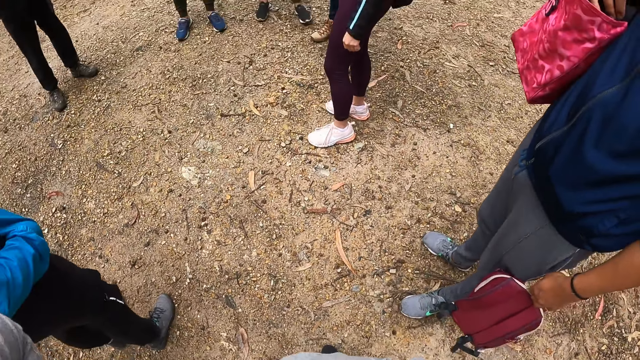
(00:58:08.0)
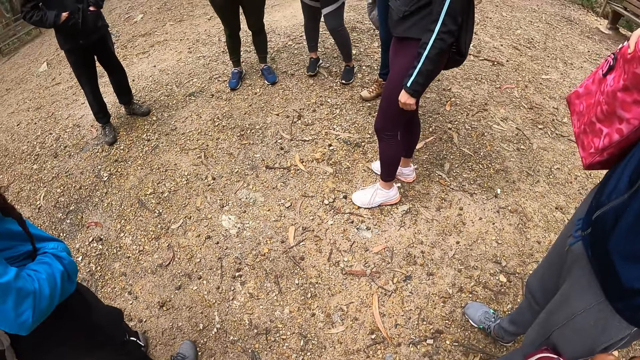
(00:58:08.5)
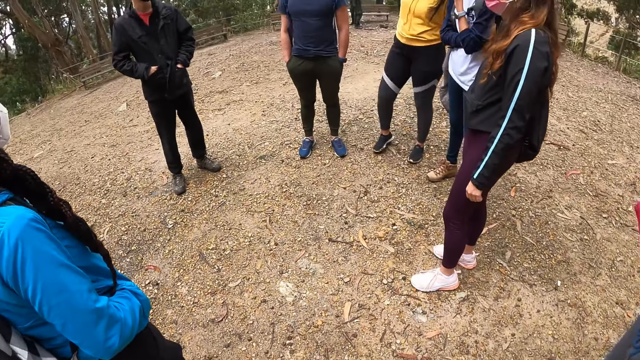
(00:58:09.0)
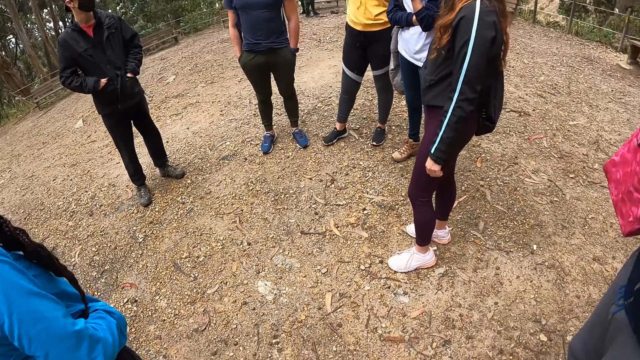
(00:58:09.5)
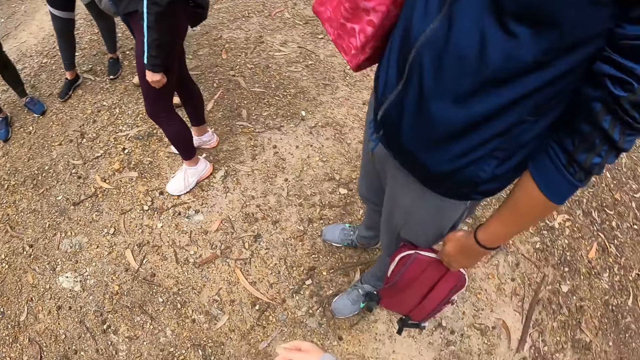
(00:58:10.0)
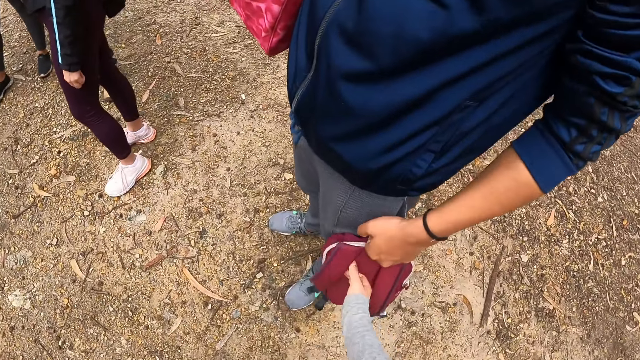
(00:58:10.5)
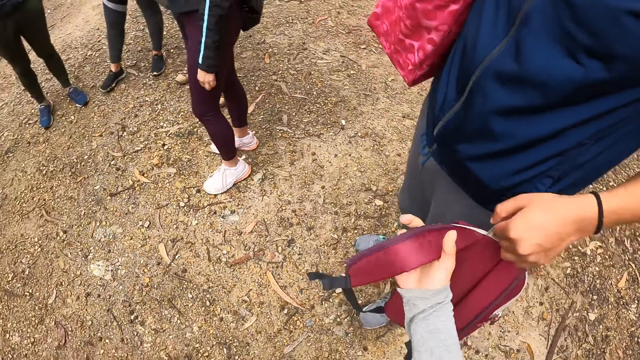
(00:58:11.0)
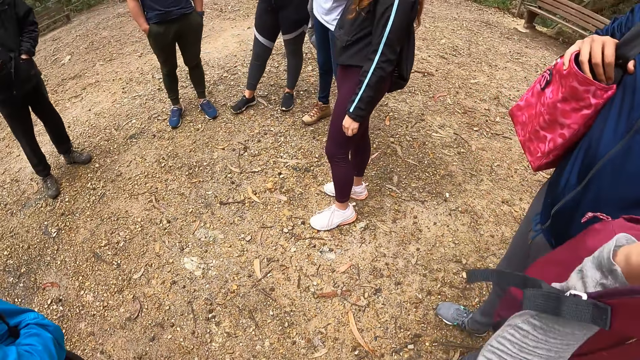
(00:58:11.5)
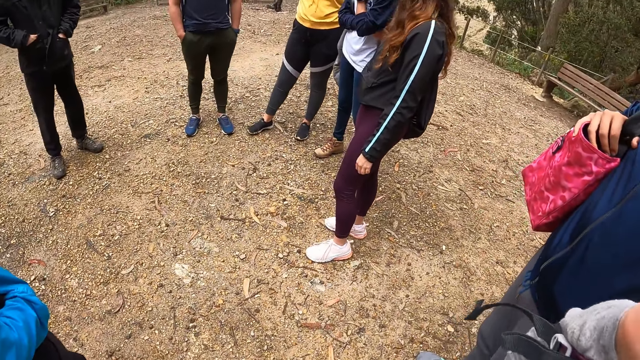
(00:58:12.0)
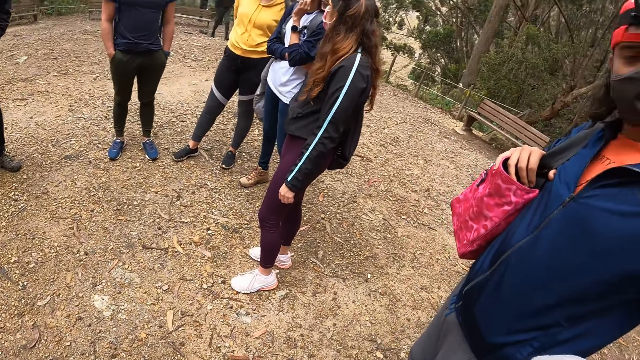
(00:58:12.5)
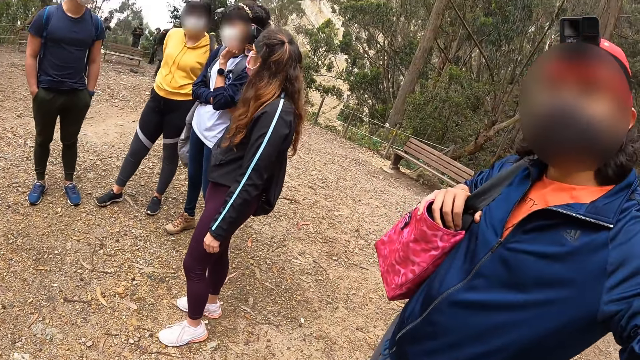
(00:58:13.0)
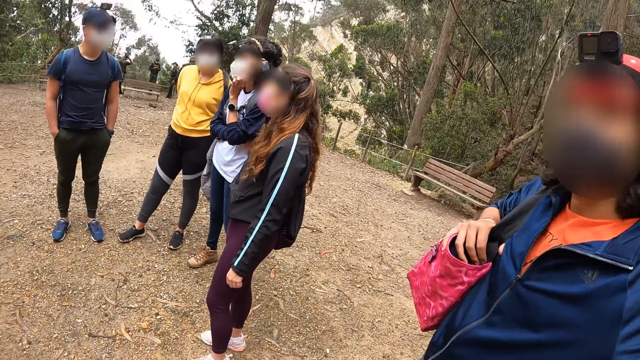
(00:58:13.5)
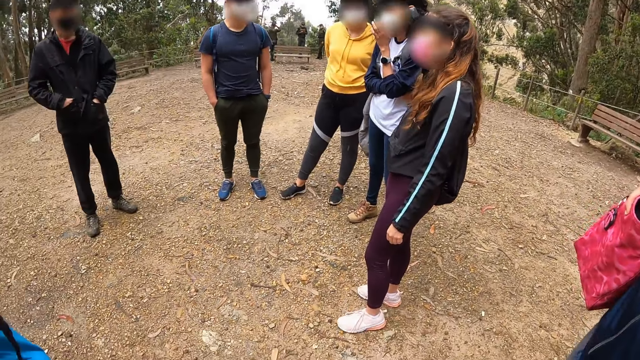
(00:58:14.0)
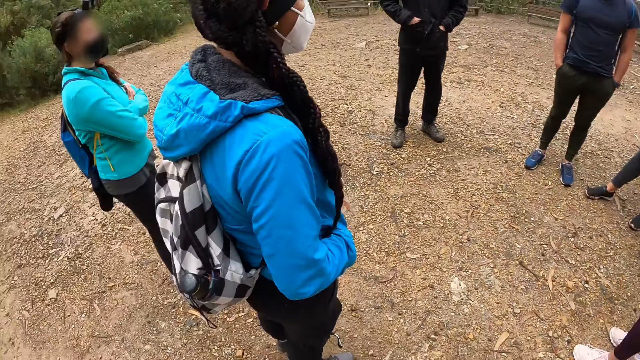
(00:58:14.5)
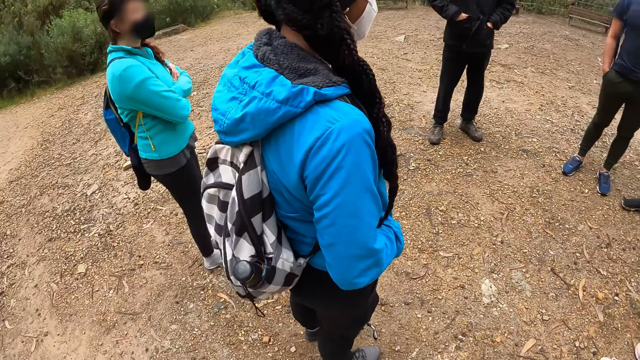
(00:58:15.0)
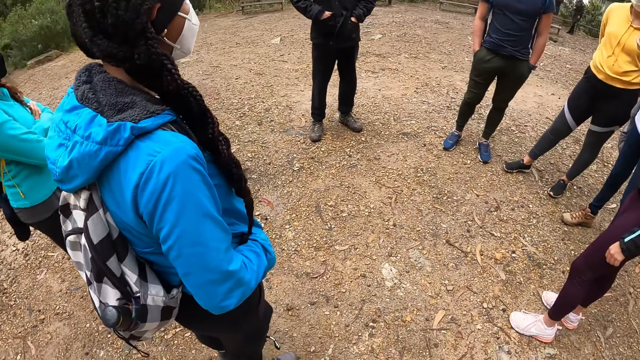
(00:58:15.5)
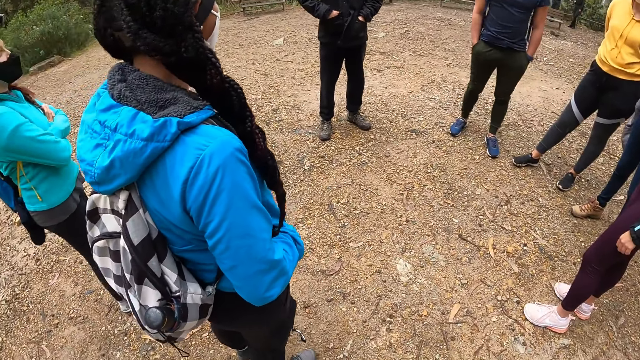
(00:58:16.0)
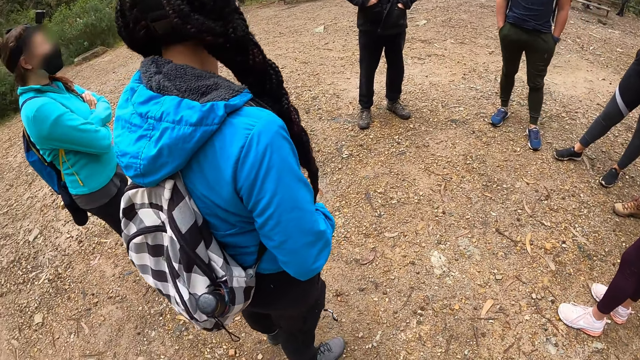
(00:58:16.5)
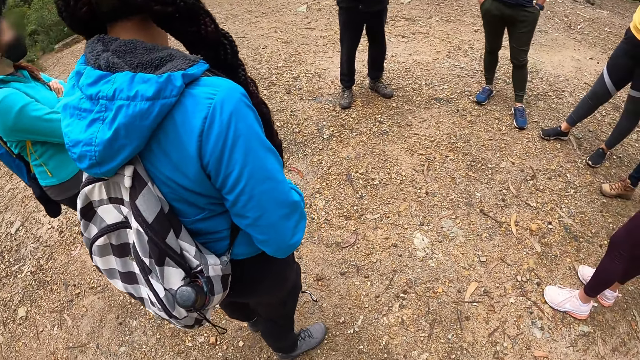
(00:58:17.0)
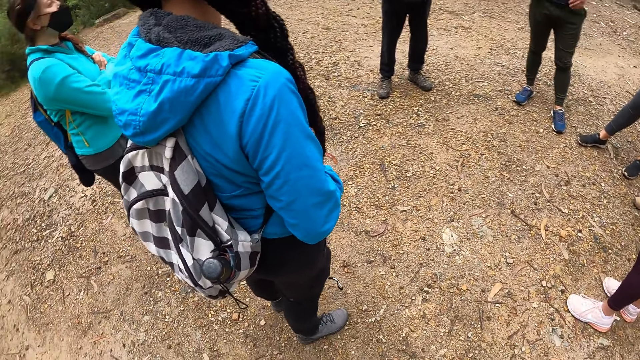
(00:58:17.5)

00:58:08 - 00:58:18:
The camera wearer collects the bag with her right hand from the left hand of the man. She looks around.

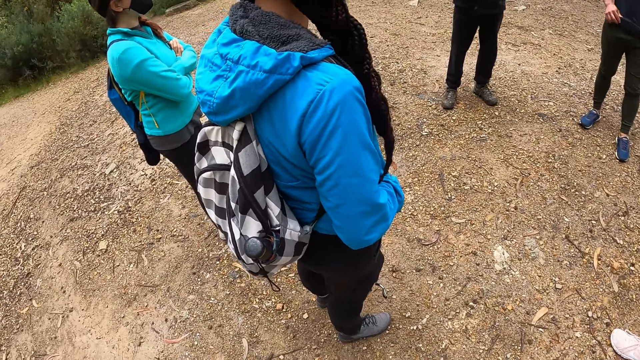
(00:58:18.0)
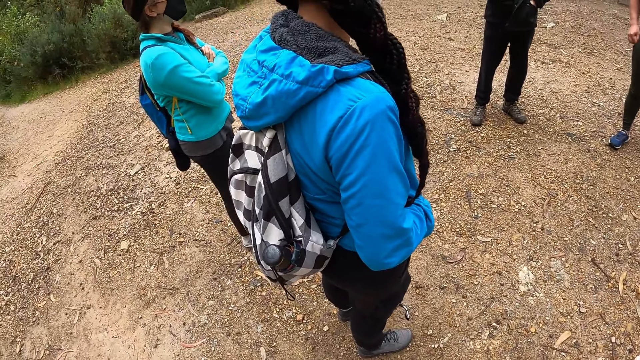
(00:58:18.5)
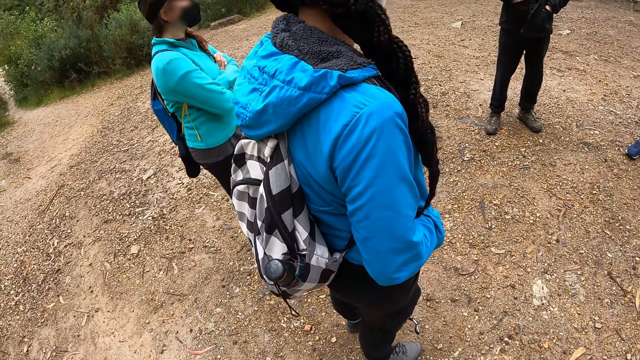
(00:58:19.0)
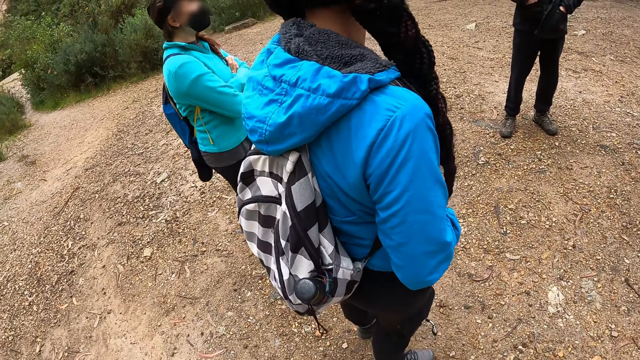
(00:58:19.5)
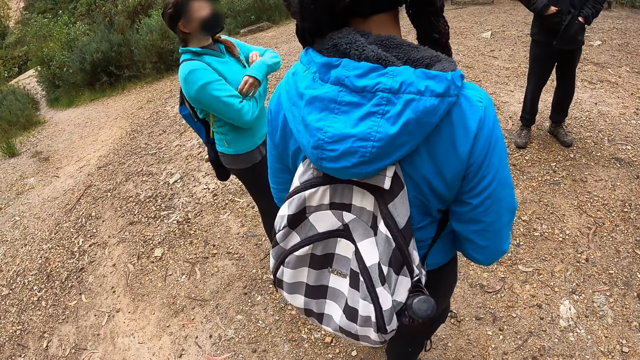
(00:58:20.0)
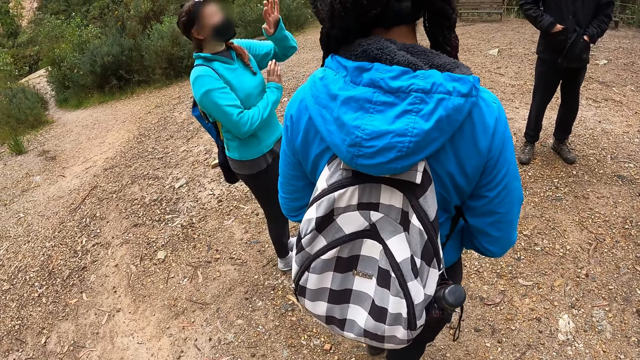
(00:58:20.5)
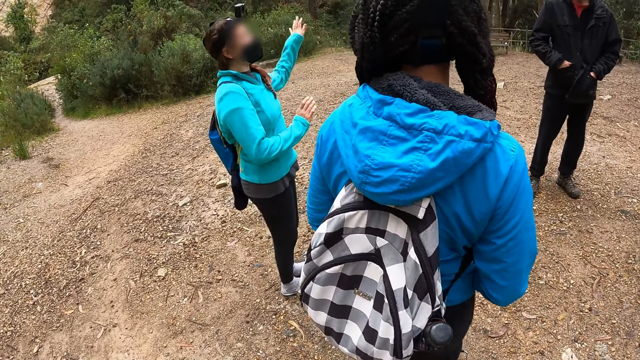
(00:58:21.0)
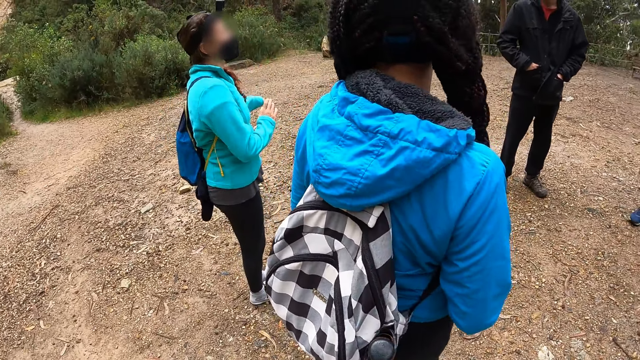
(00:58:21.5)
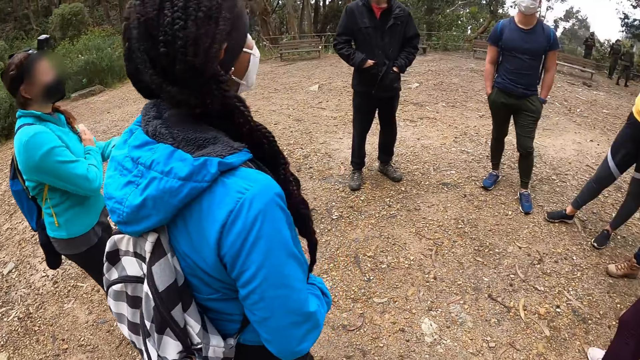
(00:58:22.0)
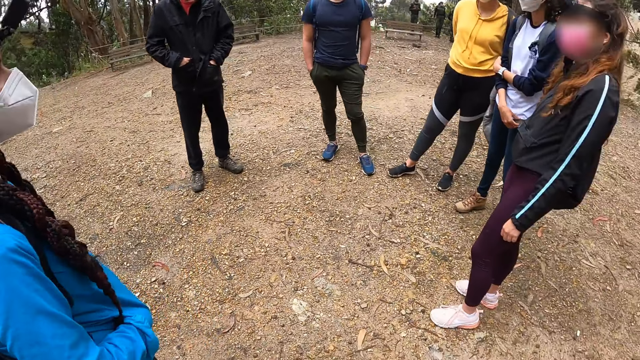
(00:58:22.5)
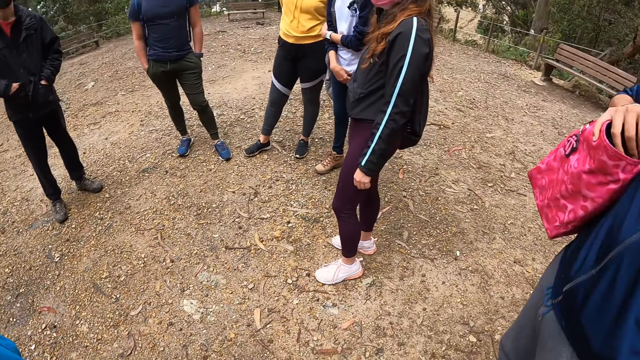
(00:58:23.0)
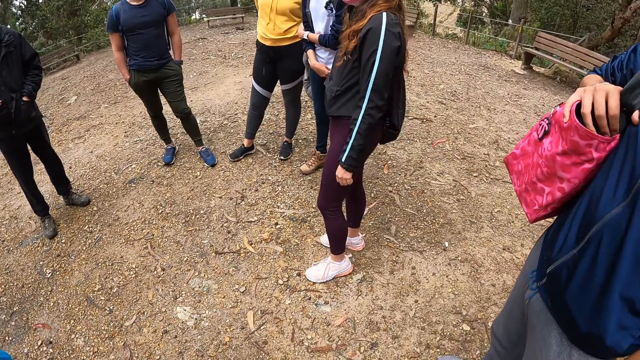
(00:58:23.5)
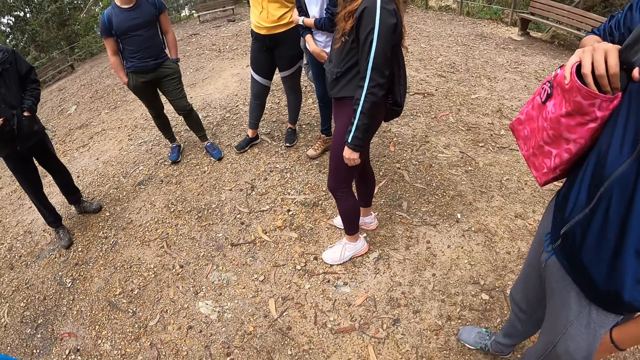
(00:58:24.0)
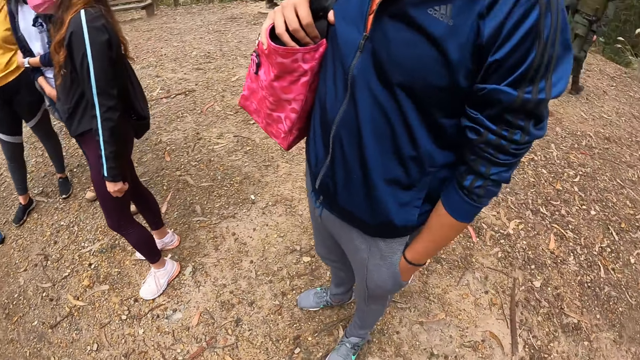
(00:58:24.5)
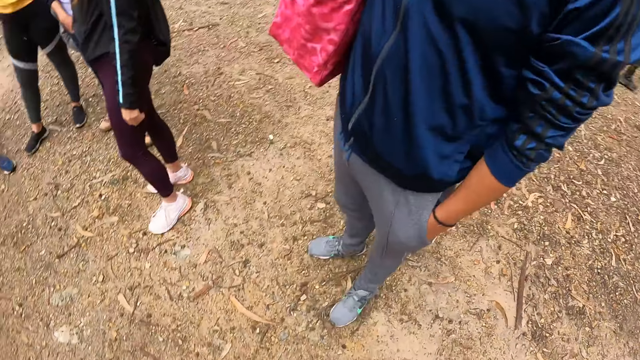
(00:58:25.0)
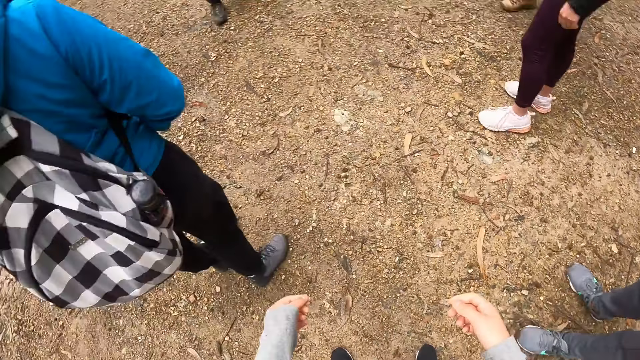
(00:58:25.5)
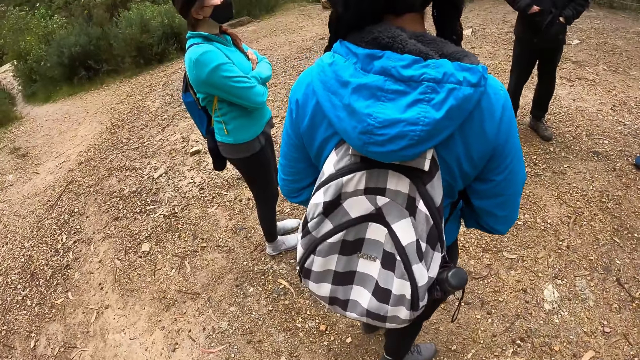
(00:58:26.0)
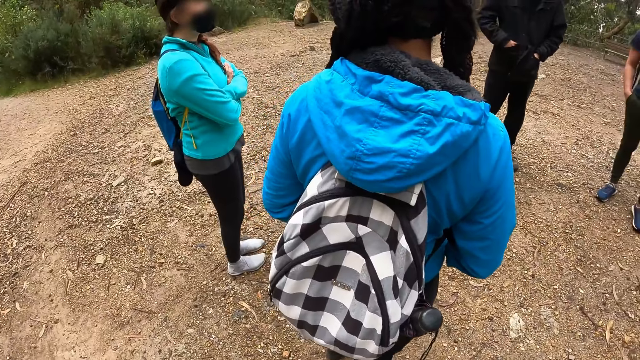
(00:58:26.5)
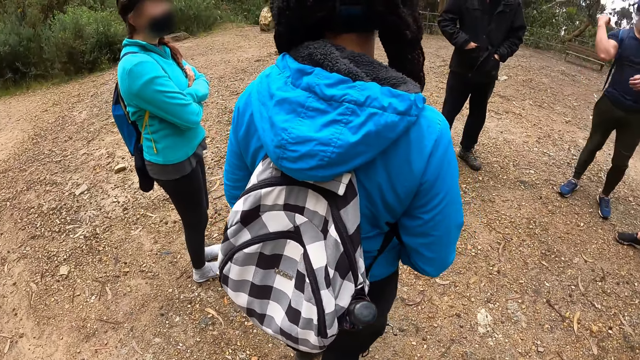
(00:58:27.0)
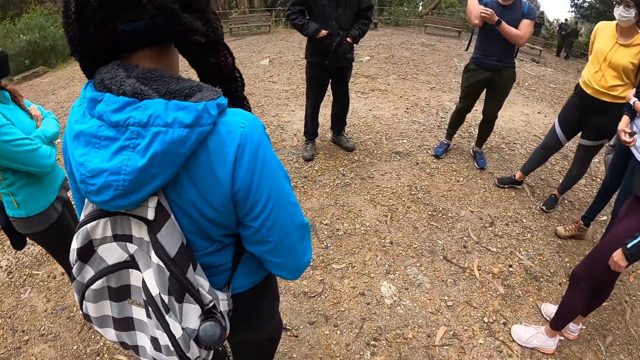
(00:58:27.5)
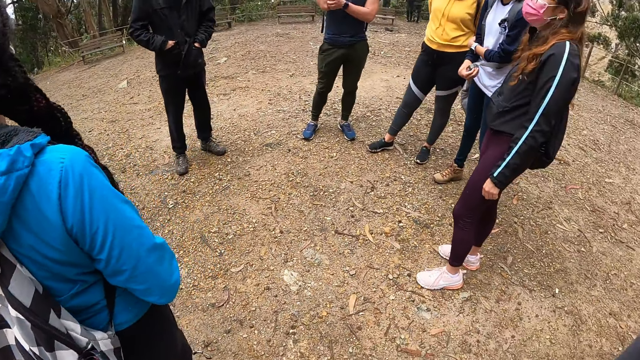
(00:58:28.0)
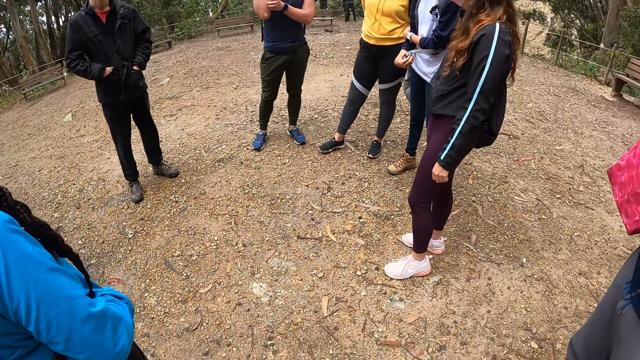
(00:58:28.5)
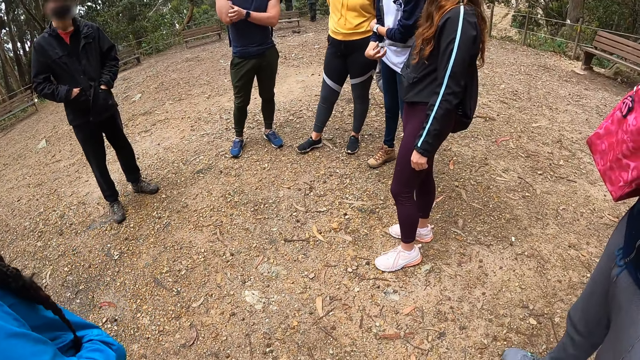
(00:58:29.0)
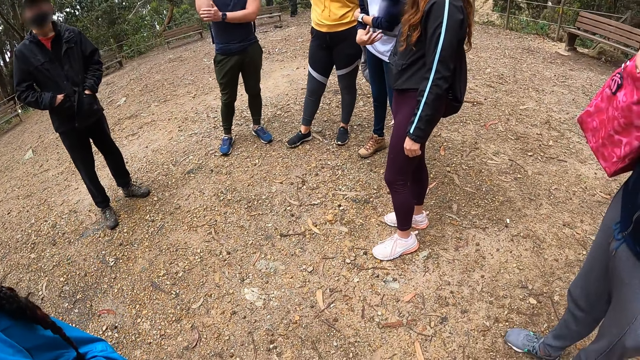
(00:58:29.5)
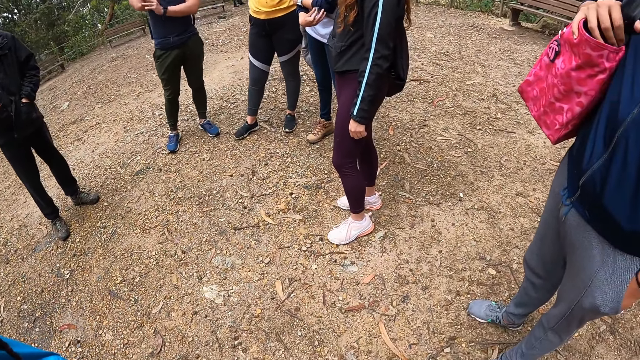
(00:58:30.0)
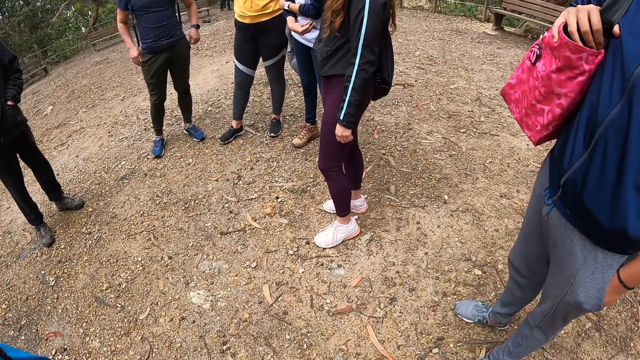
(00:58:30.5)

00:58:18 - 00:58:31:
A woman gestures with her right hand. Another woman talks to the team. The camera wearer looks around. A man scratches his right hand with his left hand.
